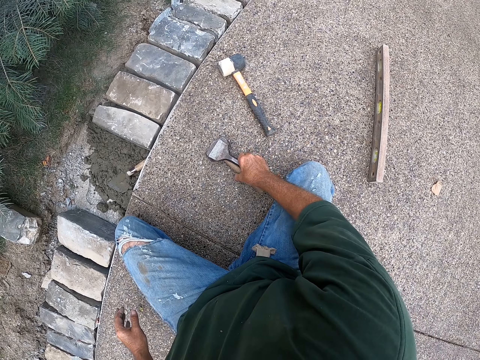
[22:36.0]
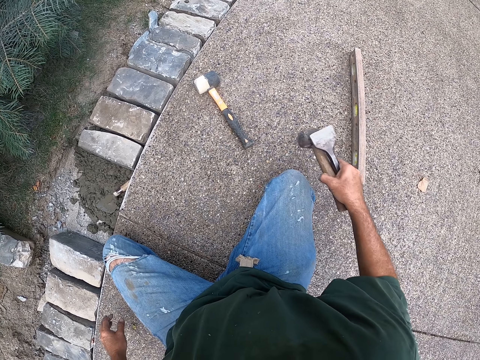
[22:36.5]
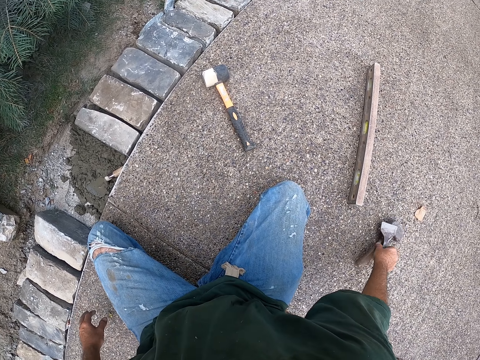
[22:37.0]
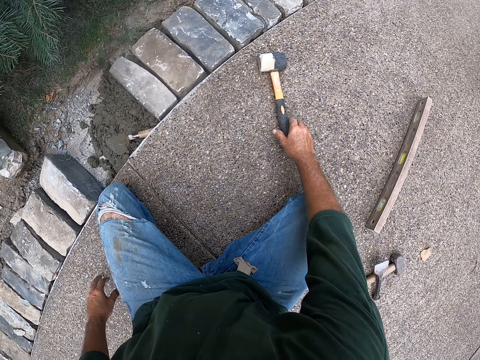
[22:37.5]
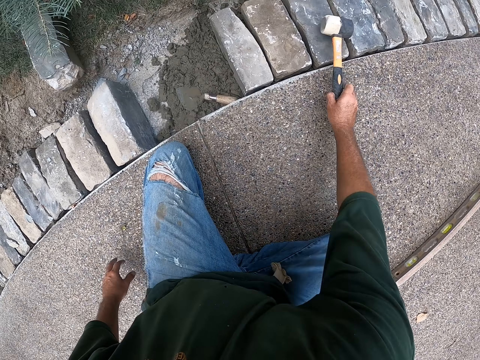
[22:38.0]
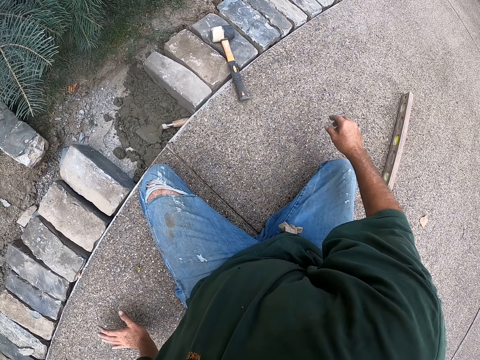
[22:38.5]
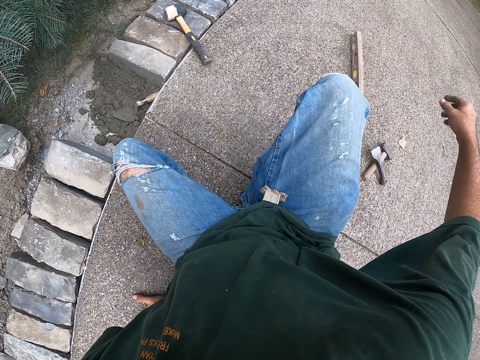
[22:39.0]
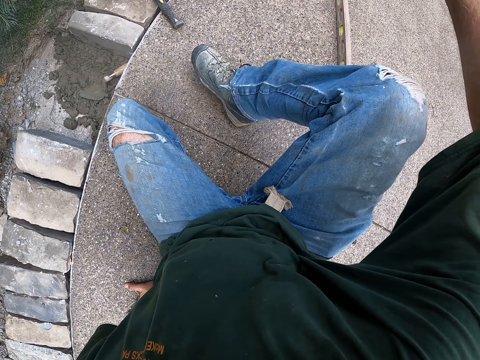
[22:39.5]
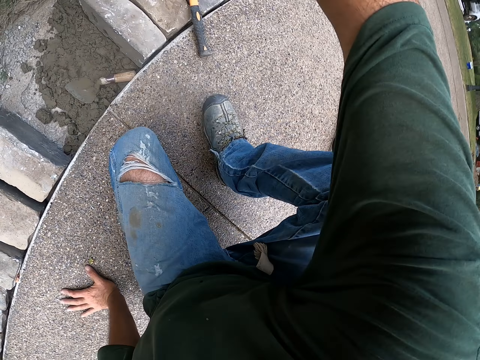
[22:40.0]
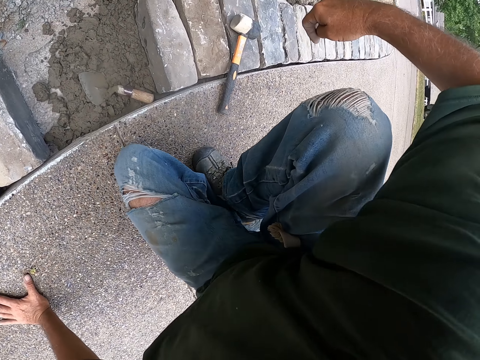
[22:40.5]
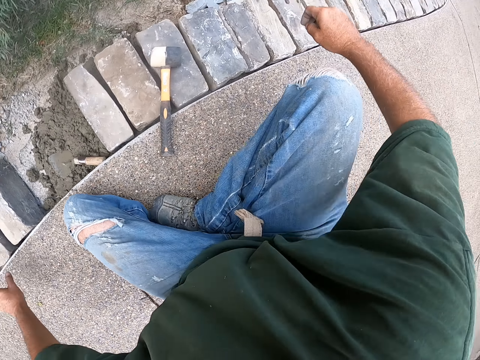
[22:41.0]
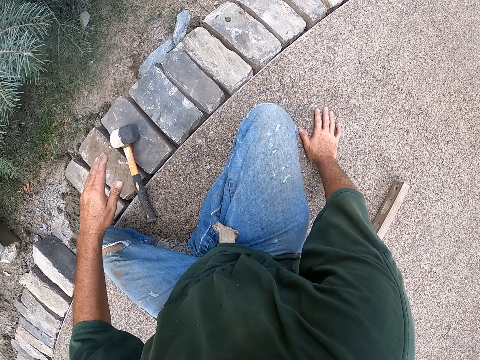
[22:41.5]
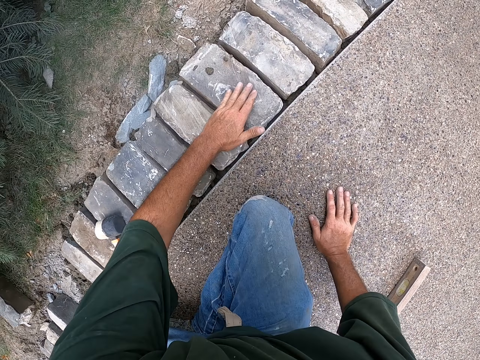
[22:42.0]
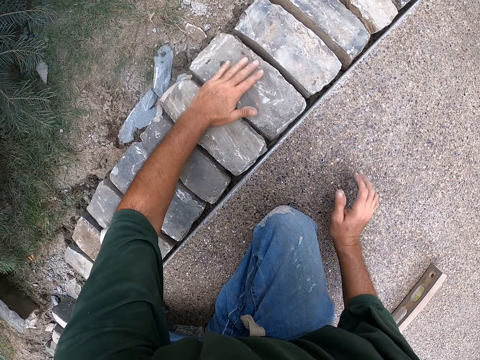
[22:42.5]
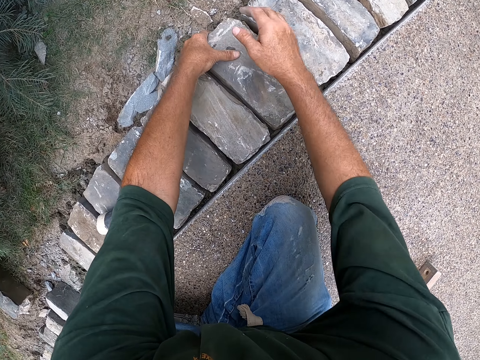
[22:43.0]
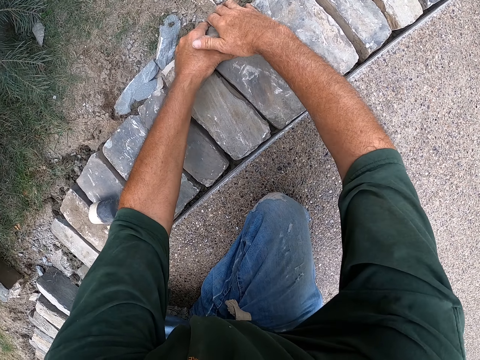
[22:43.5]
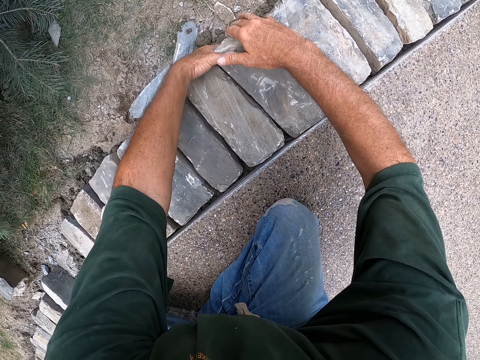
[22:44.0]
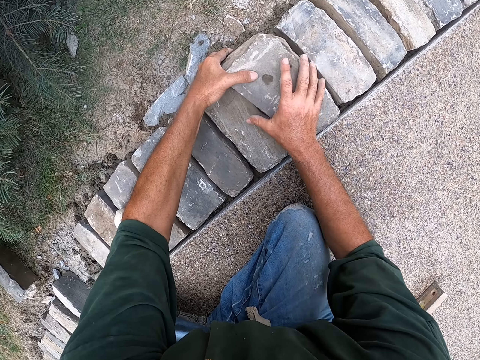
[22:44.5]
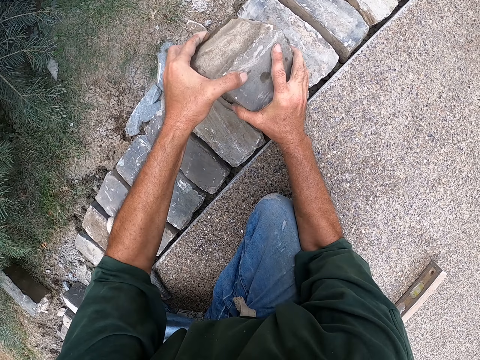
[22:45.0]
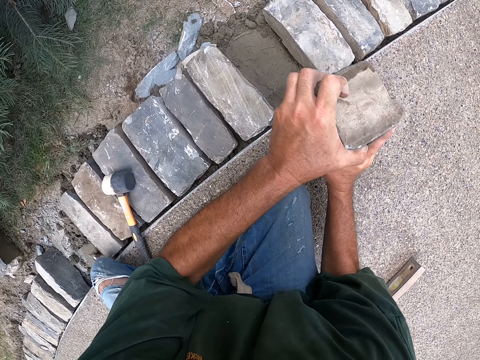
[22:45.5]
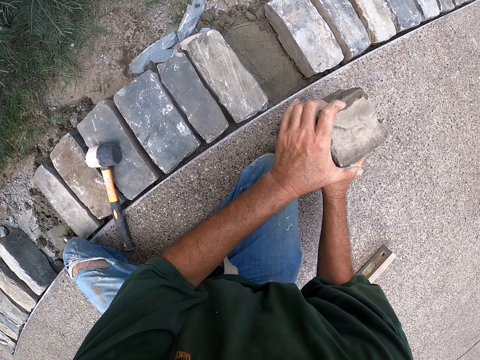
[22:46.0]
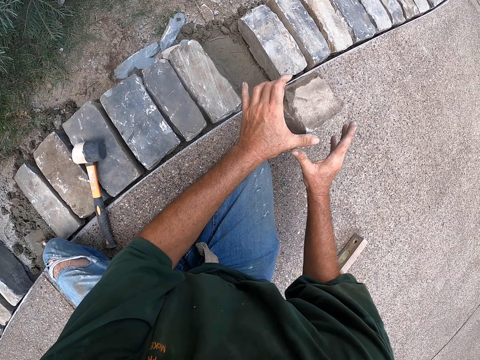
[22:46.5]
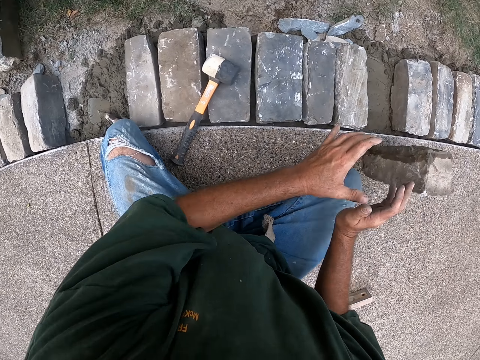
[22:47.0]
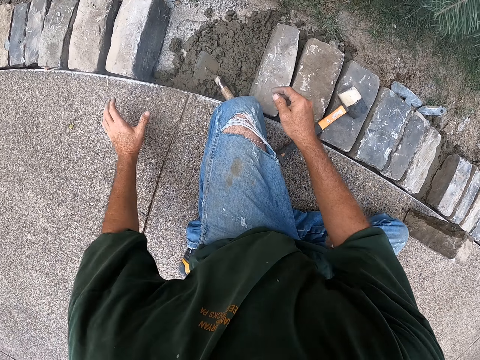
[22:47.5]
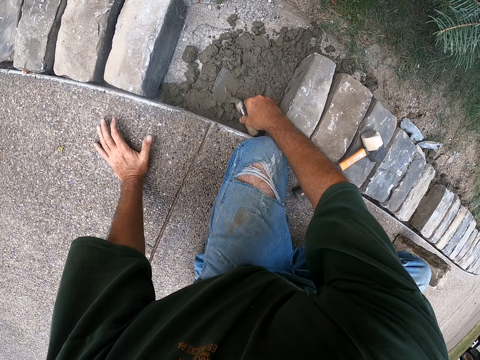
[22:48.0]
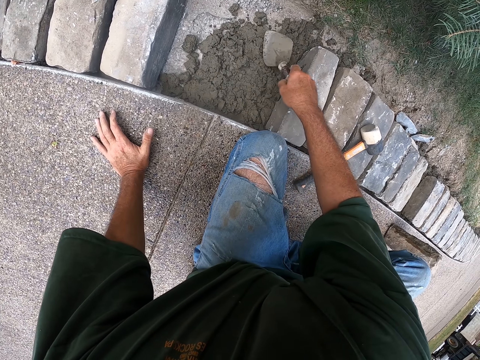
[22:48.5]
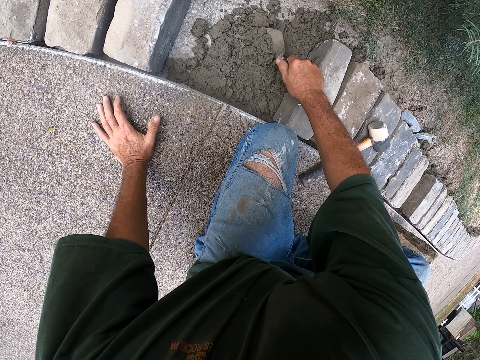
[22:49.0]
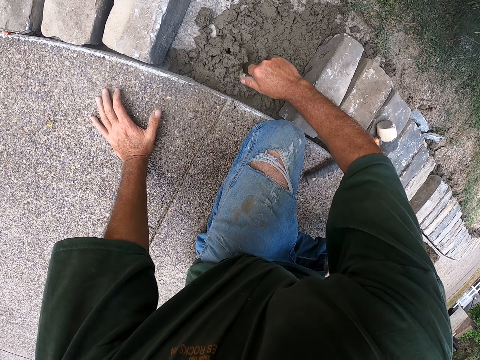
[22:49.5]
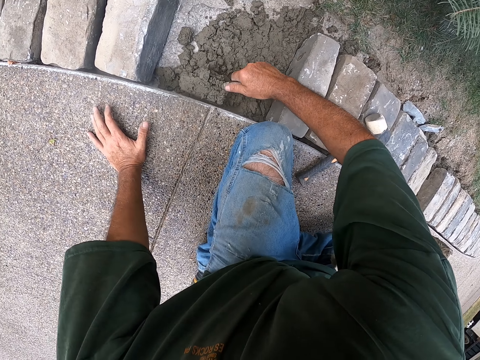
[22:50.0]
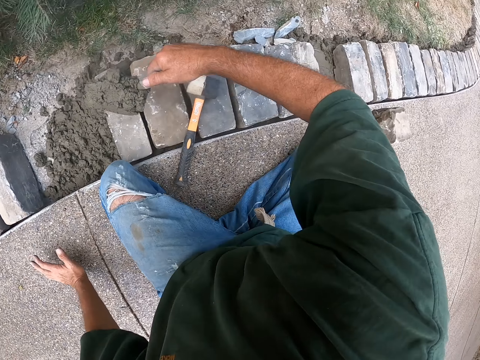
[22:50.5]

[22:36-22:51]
The camera wearer picks up the hammer. They put down the hammer and a chisel. They pick up the hammer, move the hammer and put down the hammer. They move beside the bricks. They wipe the brick. They hold the brick. They lift the brick. They lift the brick again. They put down the brick. They hold the trowel. They scoop cement with a scooper.

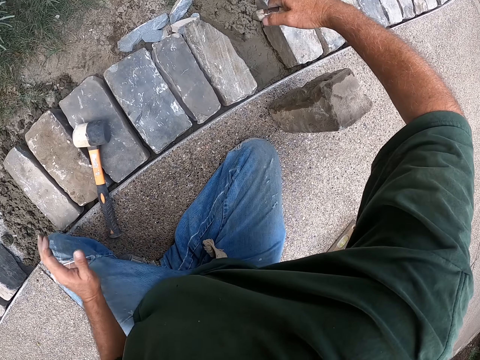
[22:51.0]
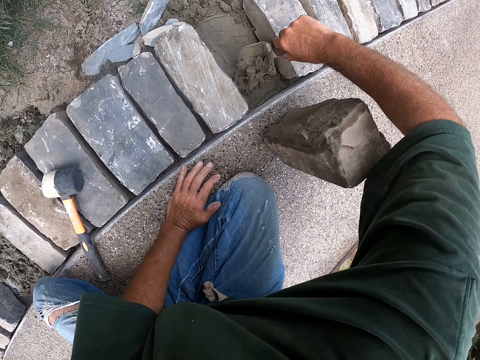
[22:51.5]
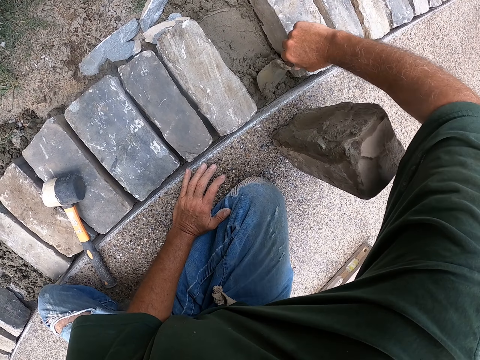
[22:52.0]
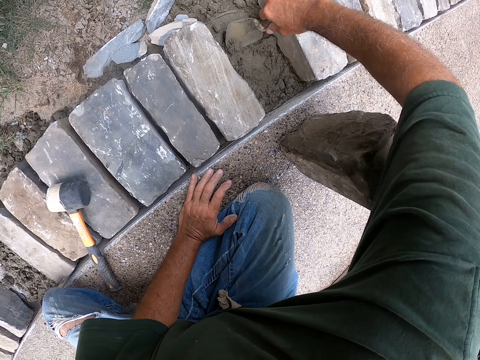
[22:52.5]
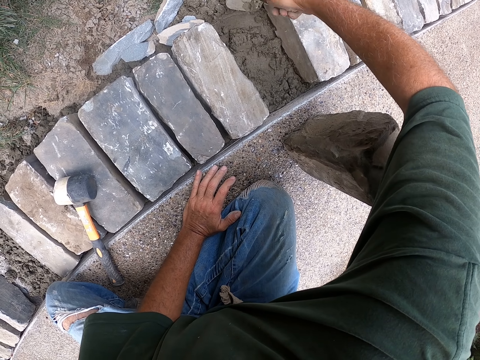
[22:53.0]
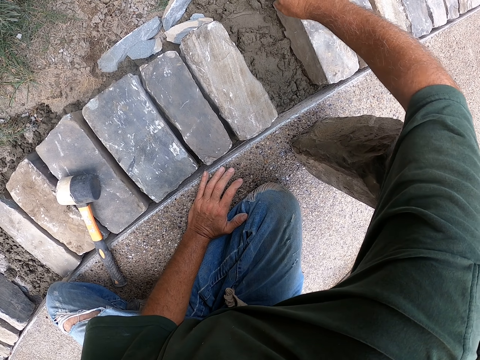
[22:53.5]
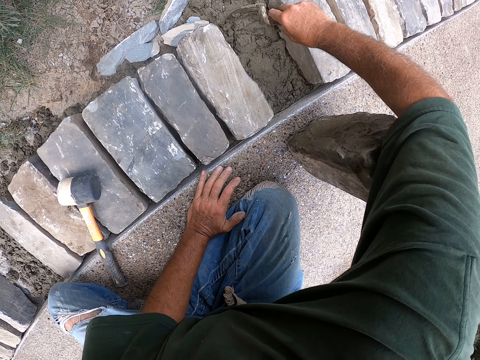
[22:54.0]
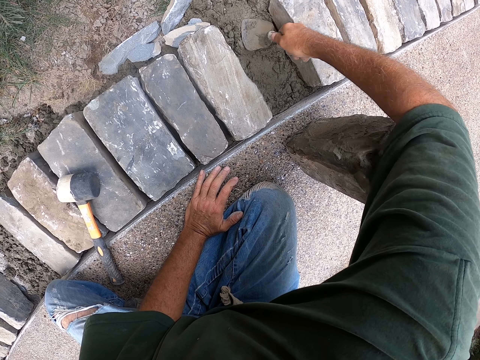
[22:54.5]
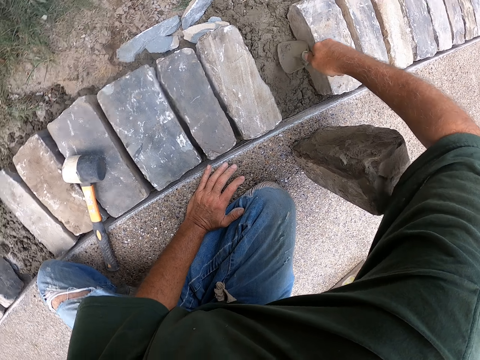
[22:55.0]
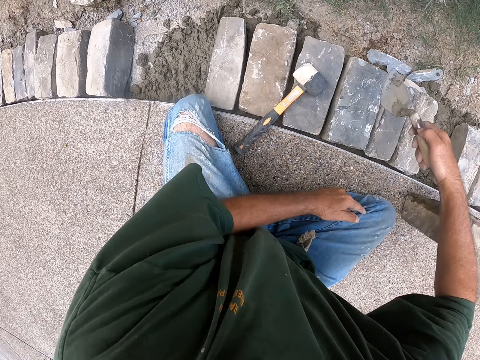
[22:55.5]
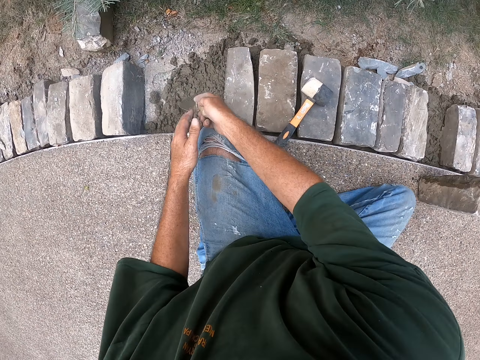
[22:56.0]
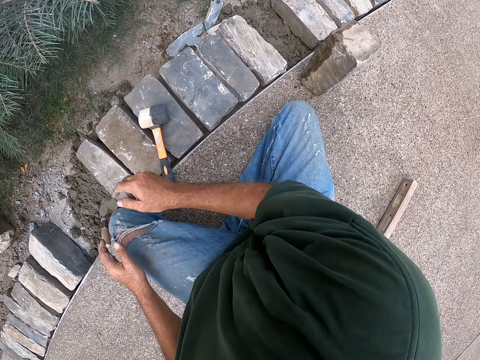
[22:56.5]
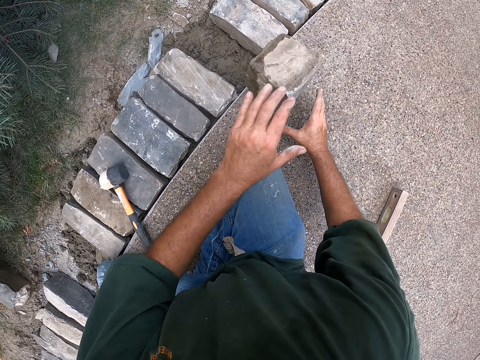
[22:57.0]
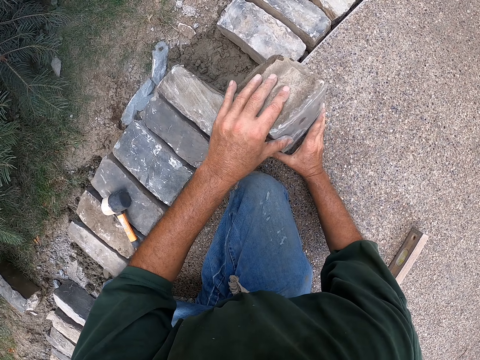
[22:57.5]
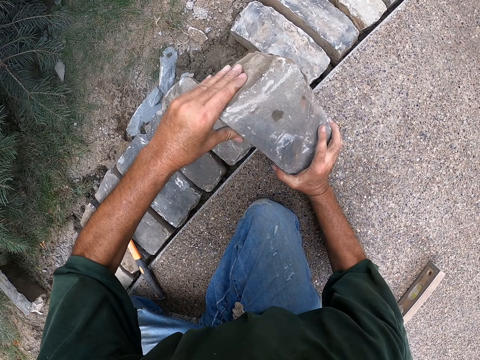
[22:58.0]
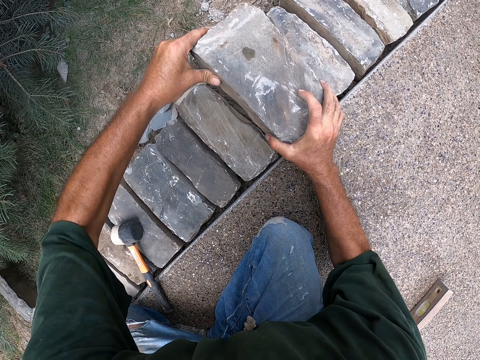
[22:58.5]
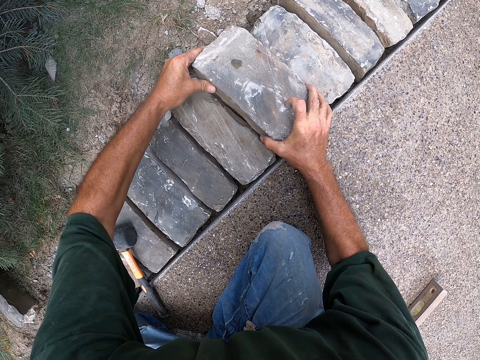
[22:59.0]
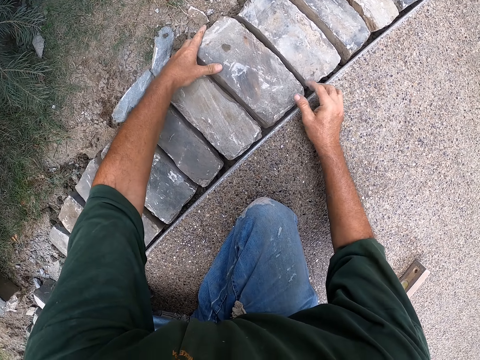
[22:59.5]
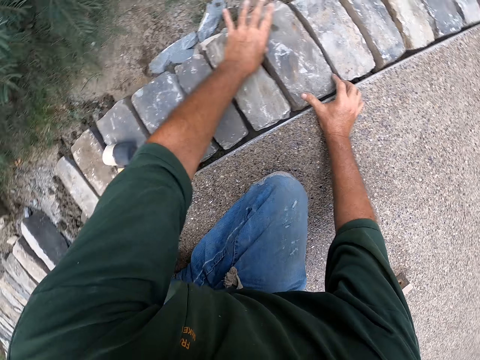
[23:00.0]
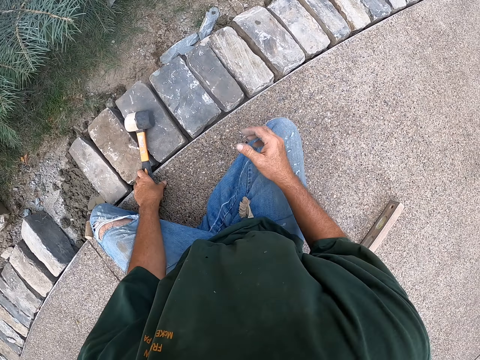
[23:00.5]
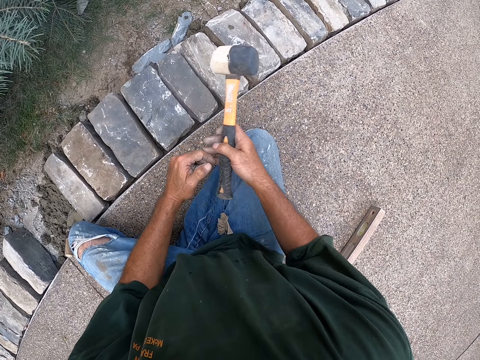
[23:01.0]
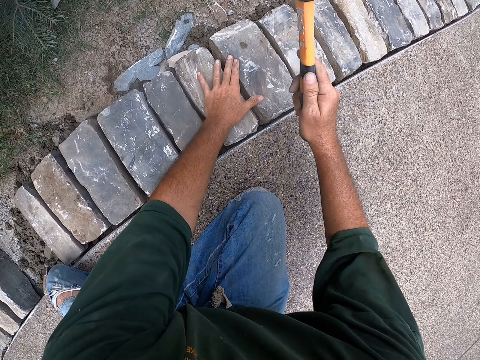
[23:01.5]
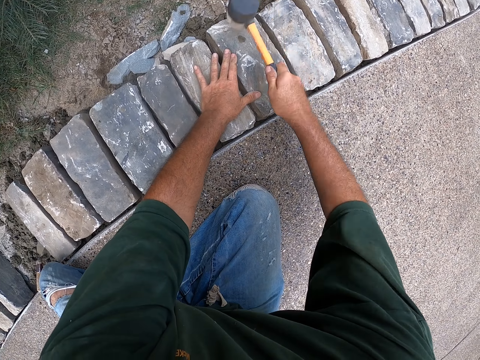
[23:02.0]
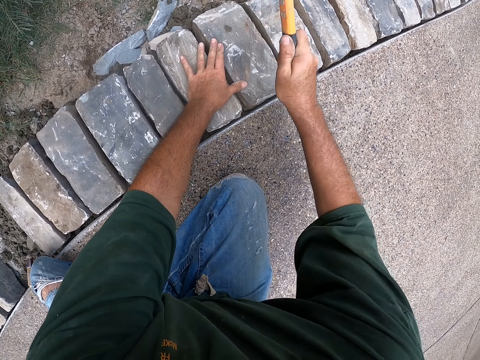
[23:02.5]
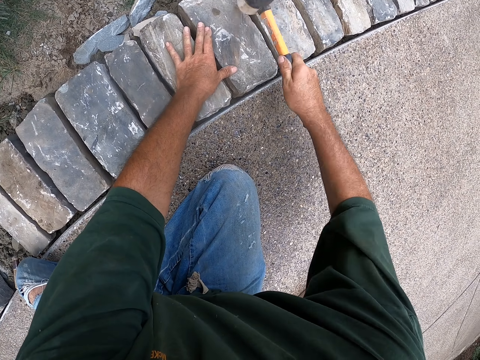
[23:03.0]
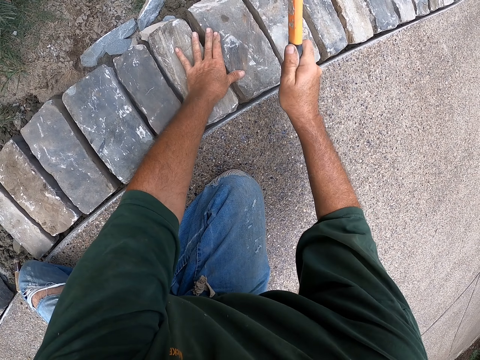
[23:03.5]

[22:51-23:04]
The camera wearer moves to the right. They pour cement on the ground. They spread the cement with a scooper. They put down the scooper. They hold the brick. They drop the brick between the other bricks. They hold the hammer. They pick up the hammer. They hit the brick with the hammer.
